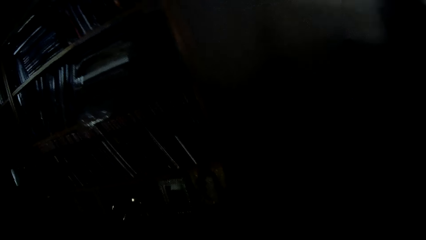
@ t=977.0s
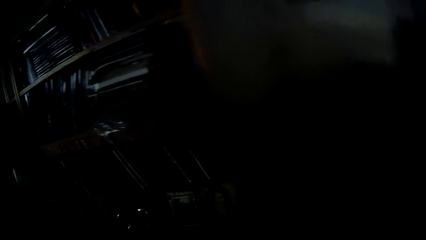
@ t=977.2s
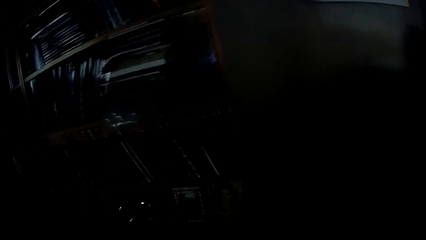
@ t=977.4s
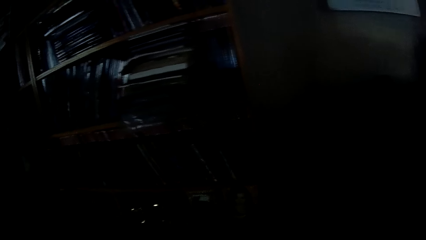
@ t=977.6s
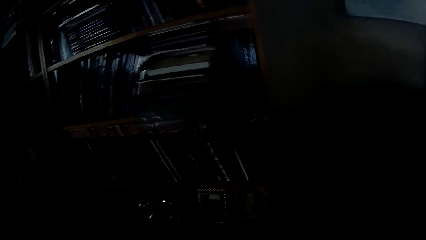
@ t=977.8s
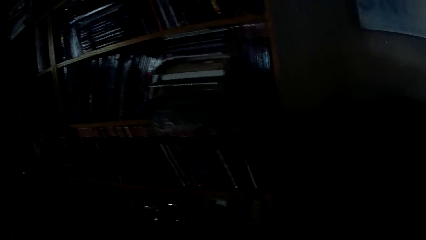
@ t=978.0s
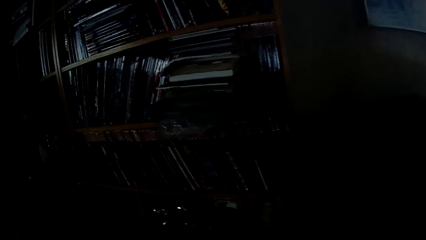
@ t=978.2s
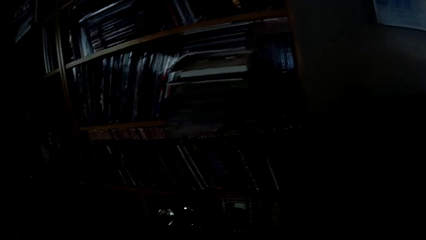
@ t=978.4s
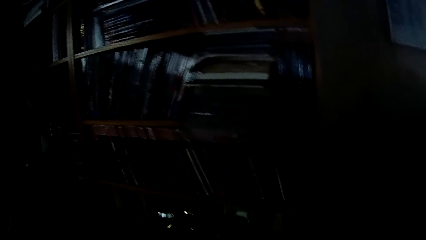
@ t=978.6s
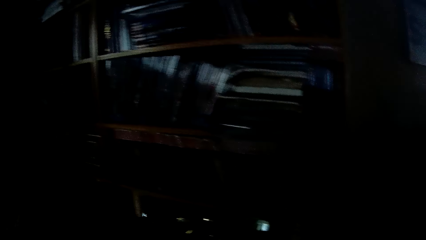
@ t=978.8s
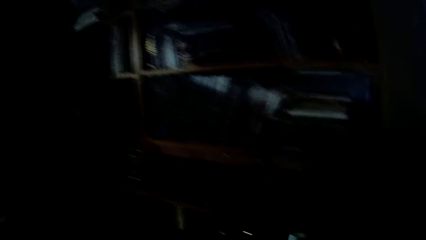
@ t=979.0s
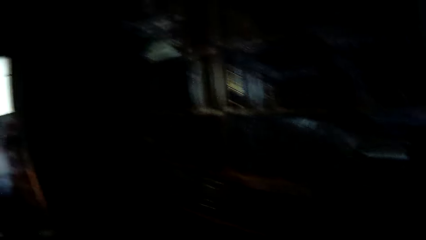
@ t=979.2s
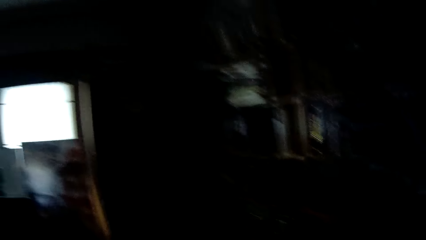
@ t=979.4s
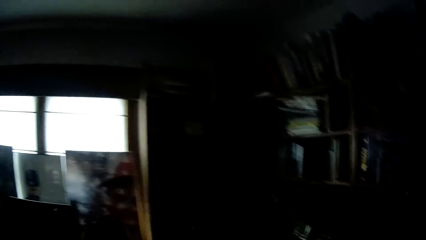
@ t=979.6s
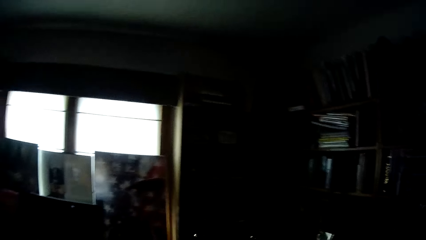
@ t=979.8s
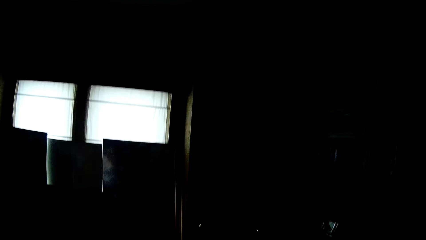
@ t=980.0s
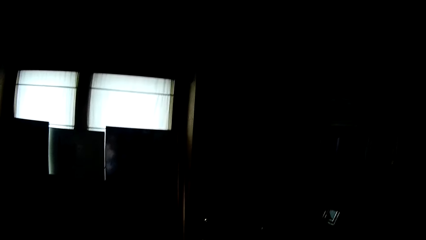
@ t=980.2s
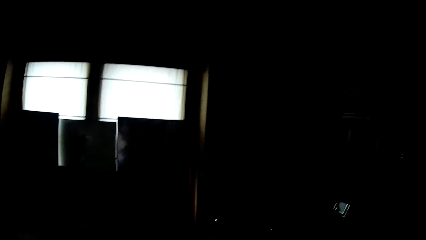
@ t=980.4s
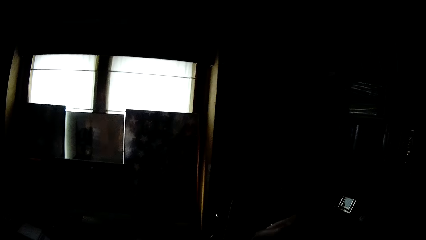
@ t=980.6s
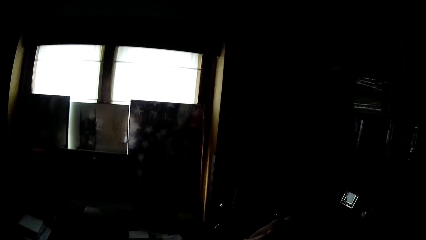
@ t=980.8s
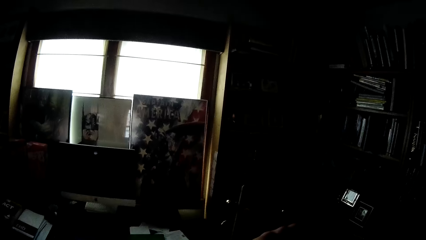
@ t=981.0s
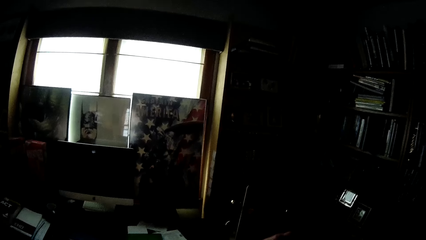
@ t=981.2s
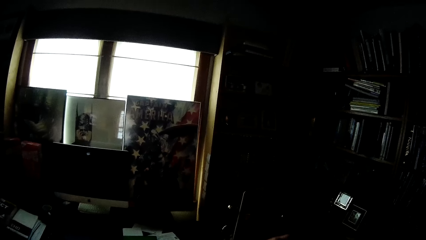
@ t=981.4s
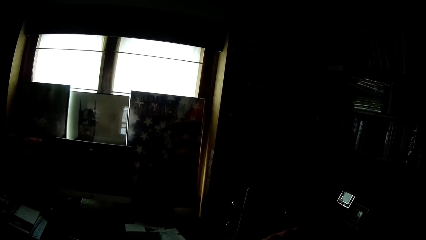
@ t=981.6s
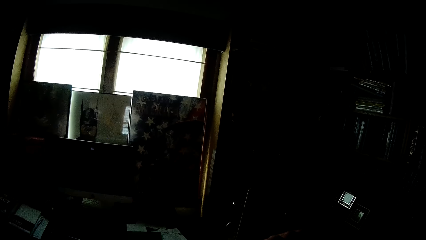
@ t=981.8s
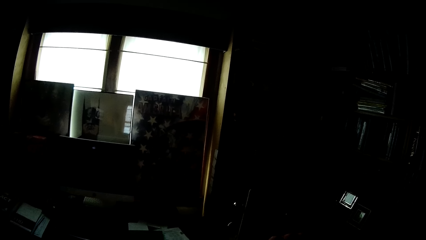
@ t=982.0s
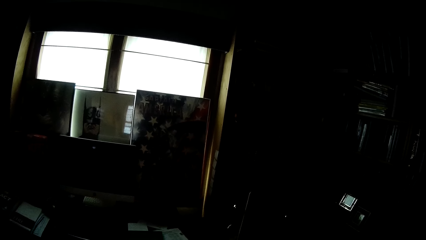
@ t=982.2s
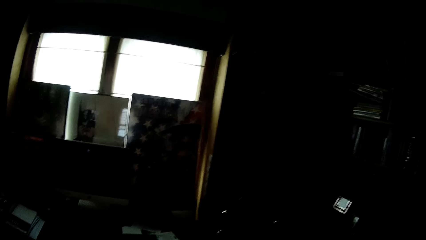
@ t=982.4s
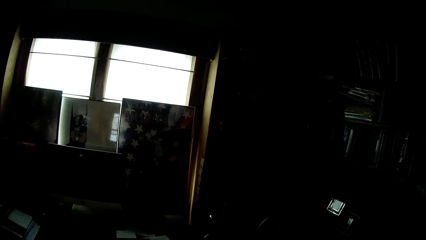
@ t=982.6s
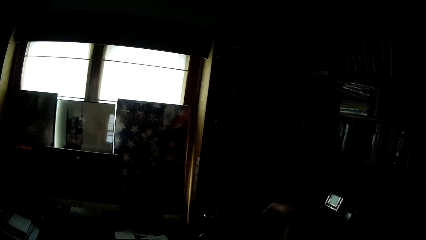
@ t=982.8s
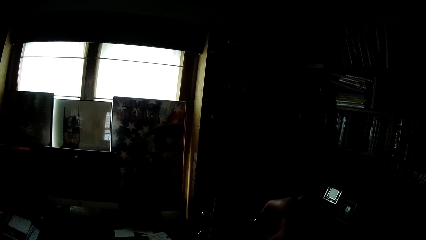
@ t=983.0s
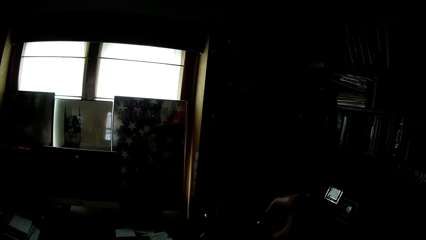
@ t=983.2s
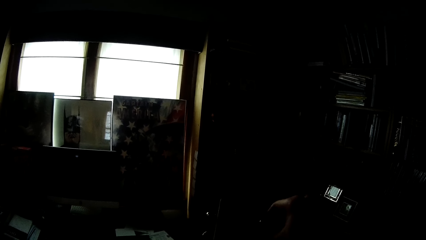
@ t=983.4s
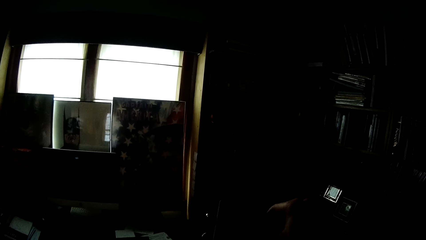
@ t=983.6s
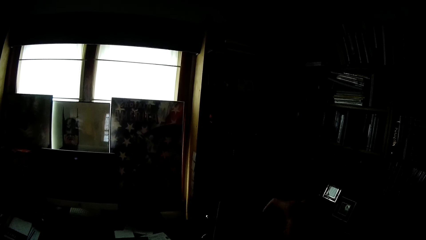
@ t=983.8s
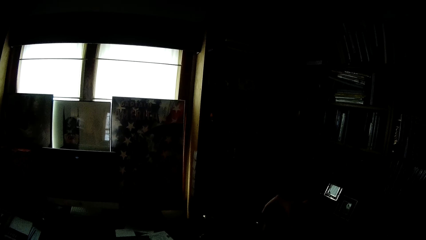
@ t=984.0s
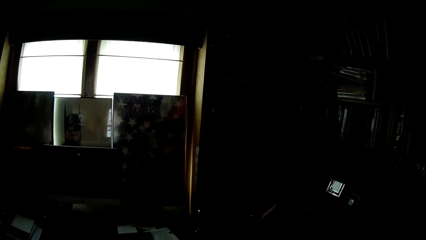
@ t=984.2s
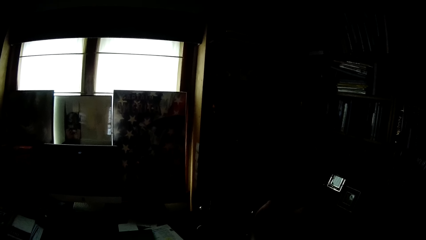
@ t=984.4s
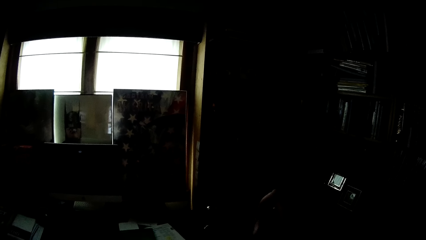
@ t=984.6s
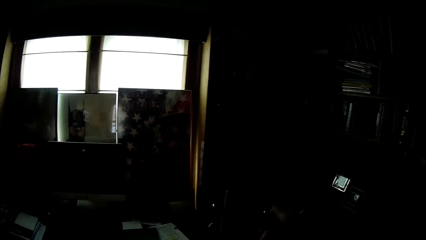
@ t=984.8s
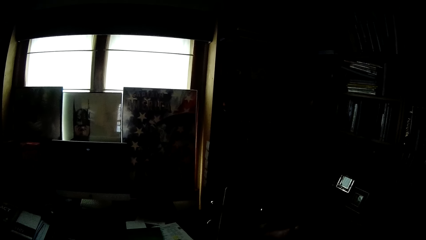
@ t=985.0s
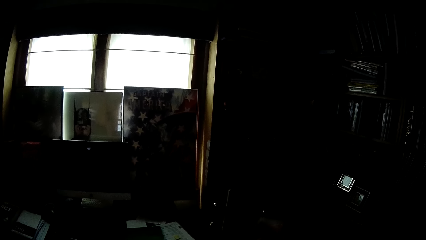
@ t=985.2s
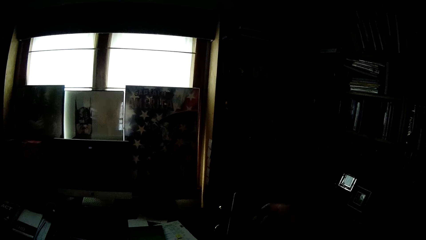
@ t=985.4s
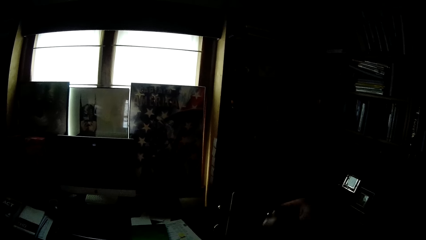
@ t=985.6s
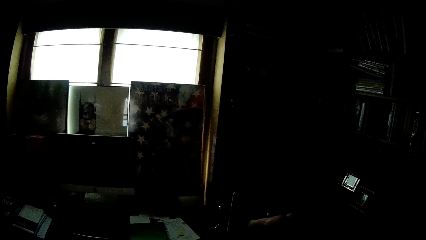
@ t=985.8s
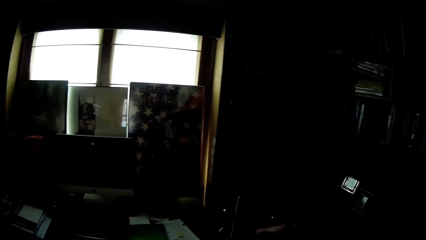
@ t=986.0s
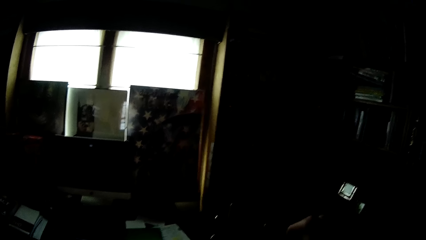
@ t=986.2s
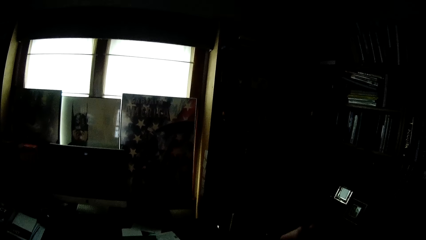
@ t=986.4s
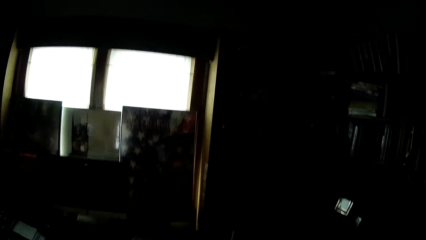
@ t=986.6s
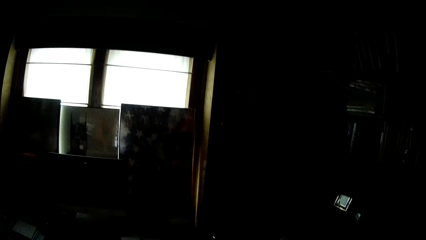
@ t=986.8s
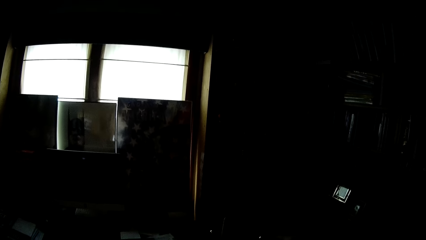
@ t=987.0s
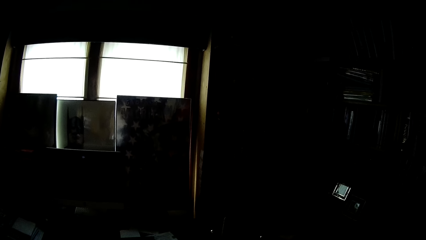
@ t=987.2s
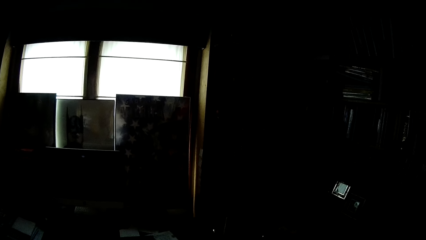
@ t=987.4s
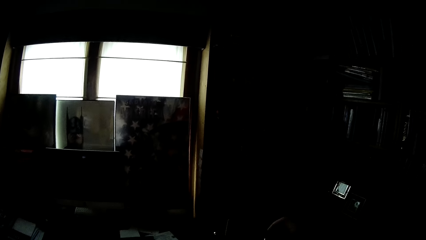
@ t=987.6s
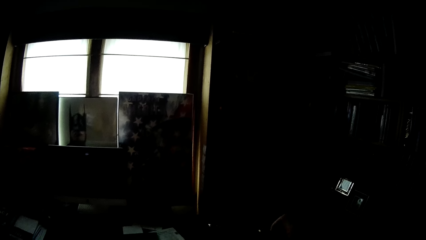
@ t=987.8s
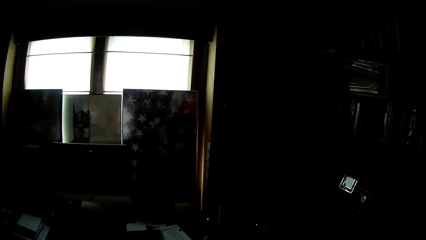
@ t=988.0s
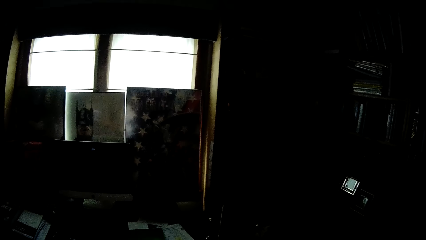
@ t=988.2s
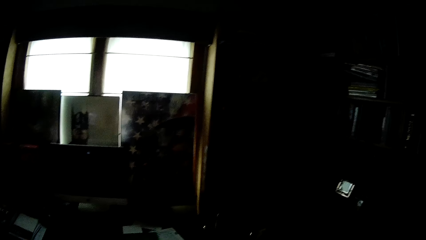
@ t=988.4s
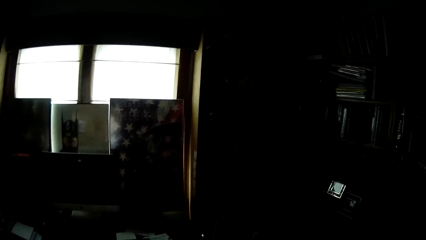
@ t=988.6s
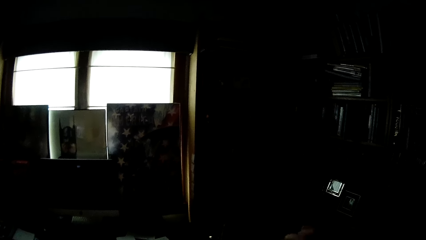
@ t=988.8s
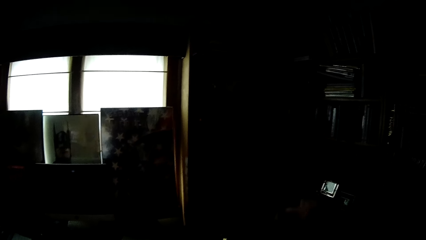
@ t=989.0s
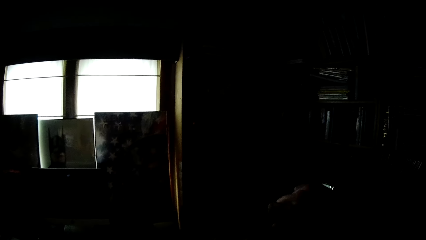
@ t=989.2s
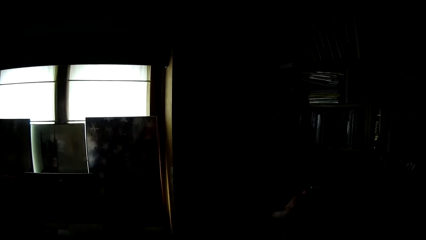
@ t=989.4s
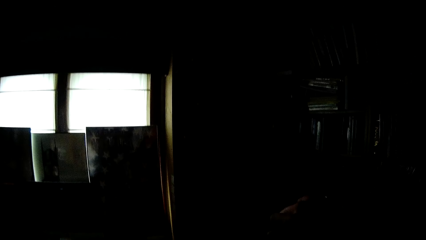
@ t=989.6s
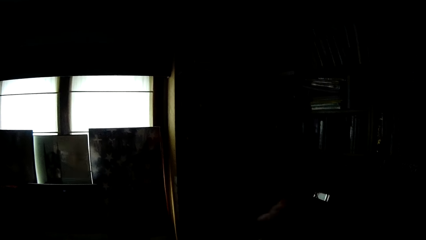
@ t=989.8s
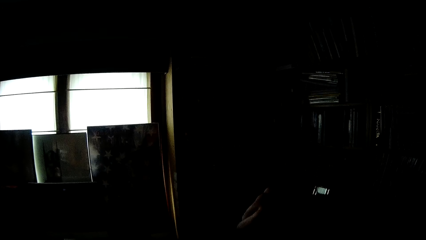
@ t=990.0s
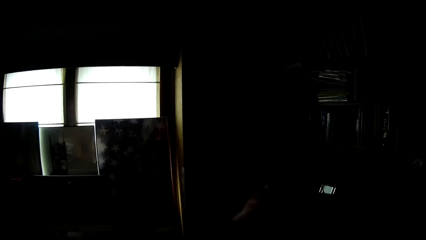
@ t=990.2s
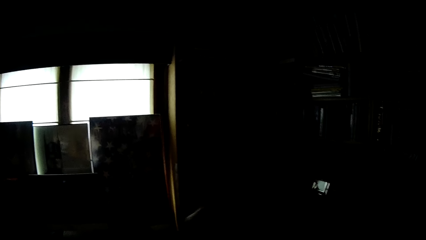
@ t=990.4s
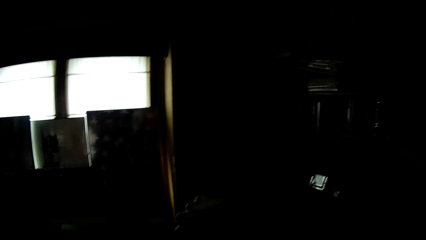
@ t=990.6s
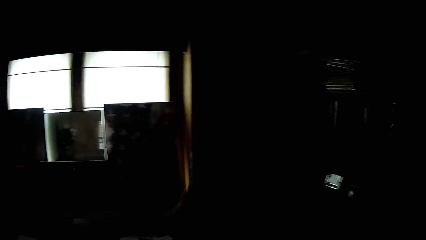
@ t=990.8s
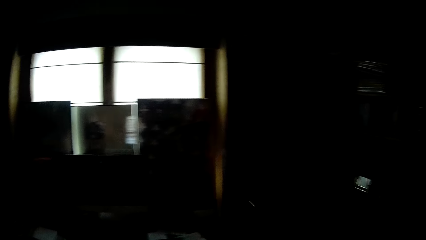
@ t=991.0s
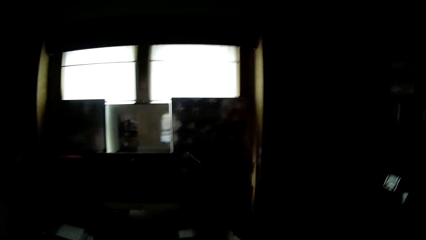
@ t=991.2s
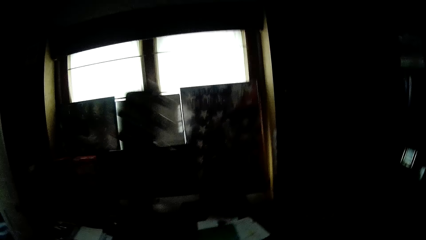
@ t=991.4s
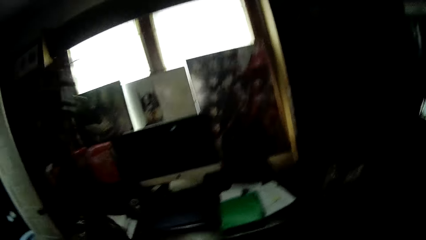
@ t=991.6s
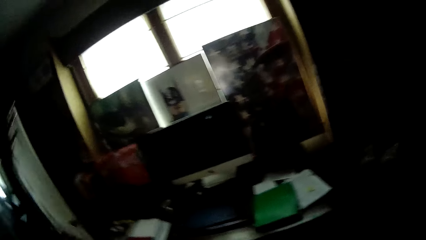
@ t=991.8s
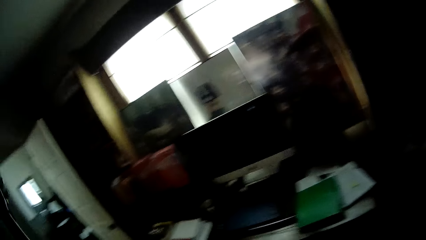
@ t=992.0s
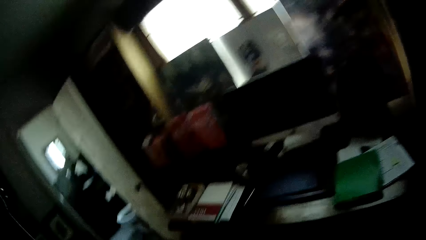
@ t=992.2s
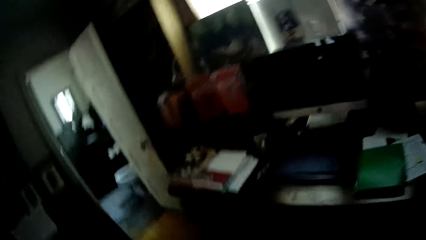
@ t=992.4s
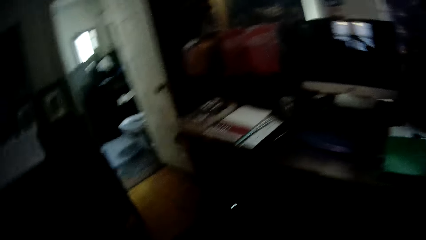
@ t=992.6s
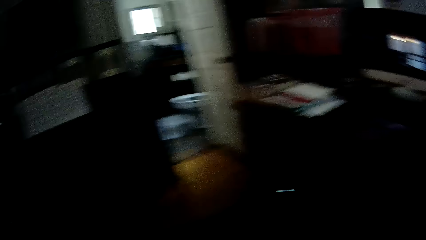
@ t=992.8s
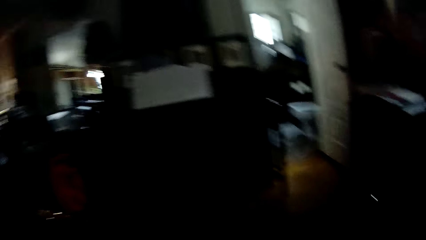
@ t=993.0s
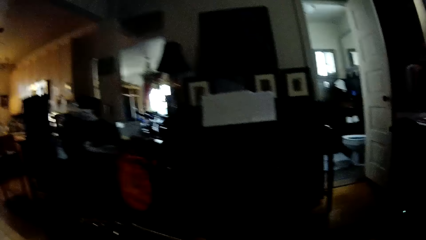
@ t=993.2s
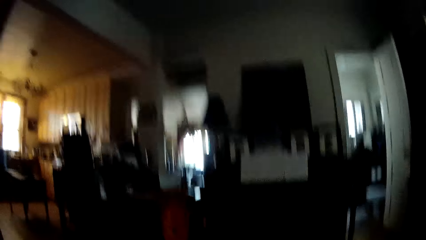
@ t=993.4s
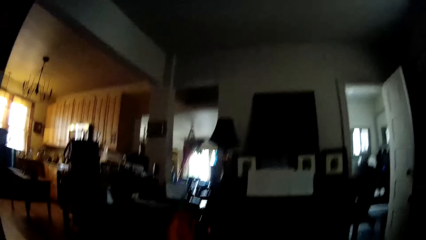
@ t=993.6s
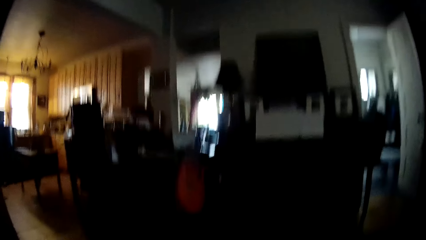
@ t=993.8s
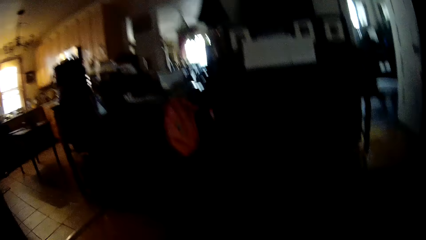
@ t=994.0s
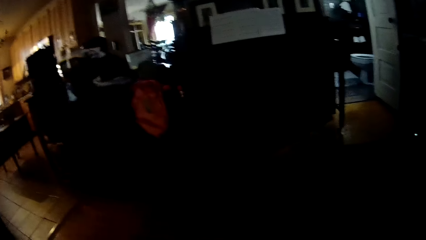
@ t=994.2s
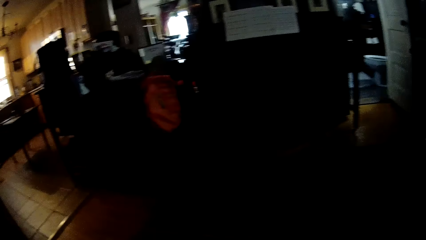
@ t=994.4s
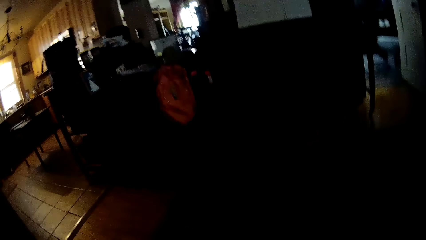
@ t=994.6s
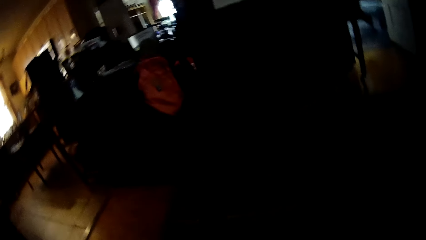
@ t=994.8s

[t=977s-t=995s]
The camera wearer stares at the books in the shelves. They adjust the guitar strings. They look around the house. They fold the guitar strings on the guitar. They look around the house. They sit down.
